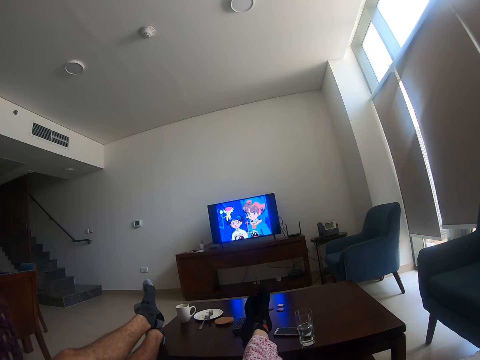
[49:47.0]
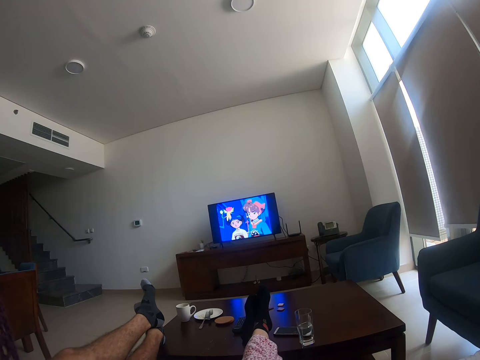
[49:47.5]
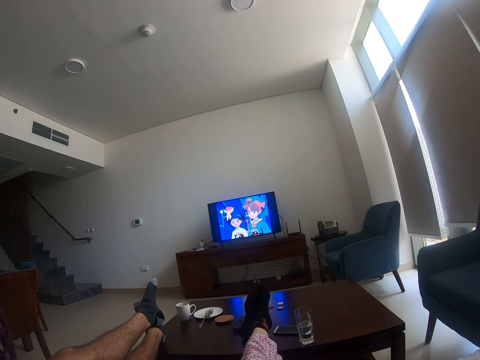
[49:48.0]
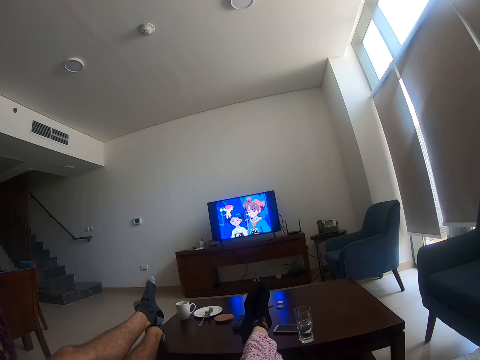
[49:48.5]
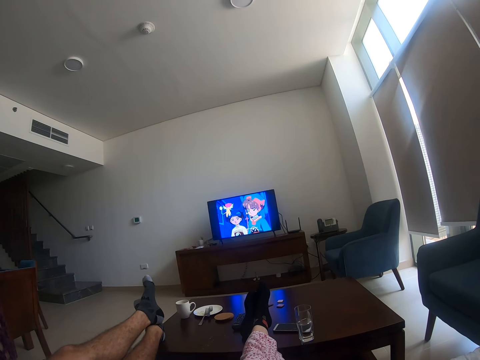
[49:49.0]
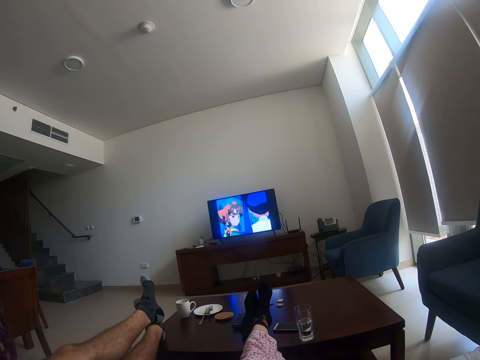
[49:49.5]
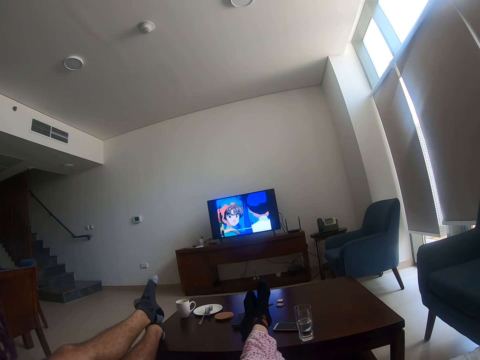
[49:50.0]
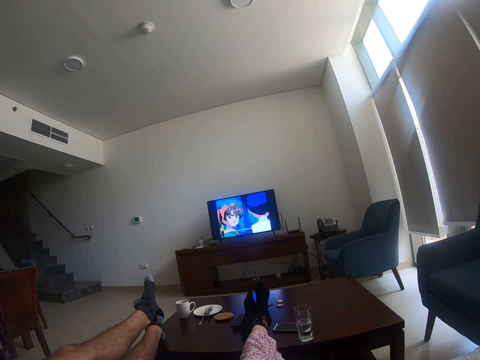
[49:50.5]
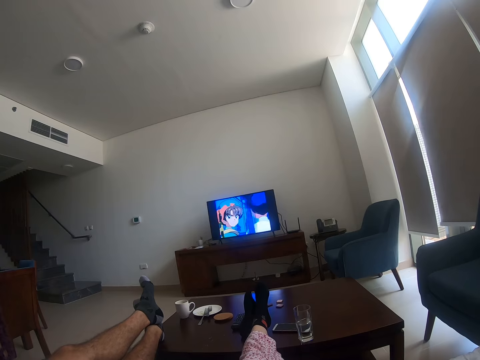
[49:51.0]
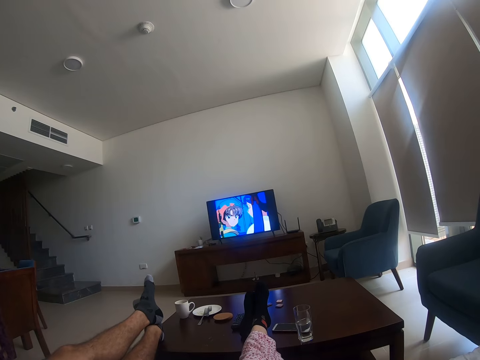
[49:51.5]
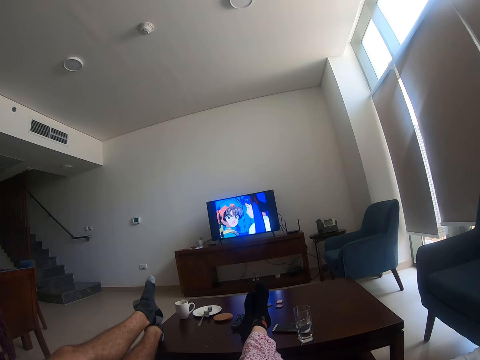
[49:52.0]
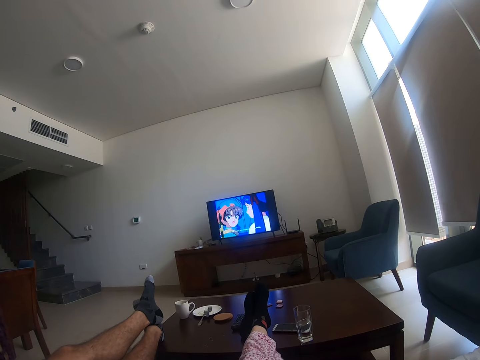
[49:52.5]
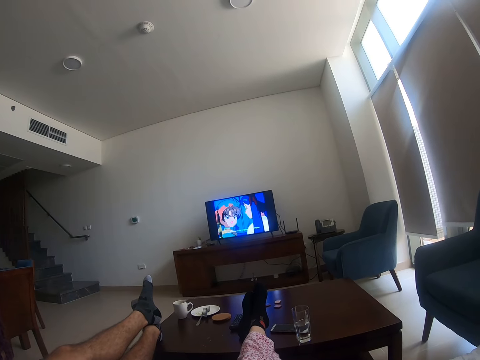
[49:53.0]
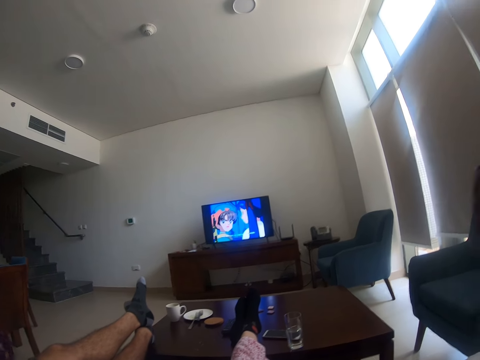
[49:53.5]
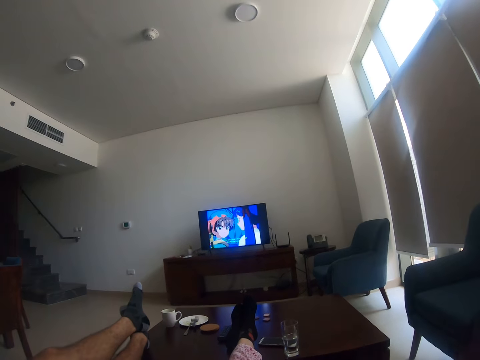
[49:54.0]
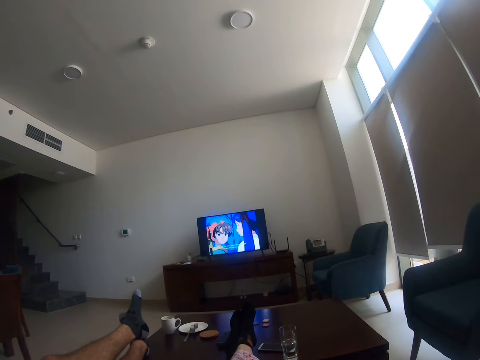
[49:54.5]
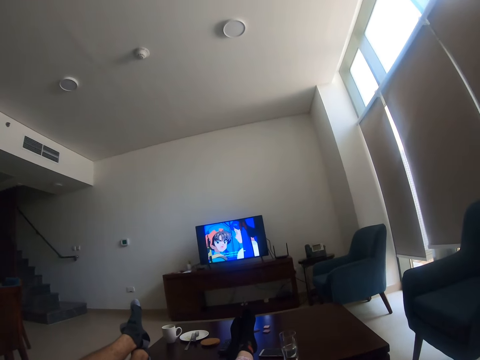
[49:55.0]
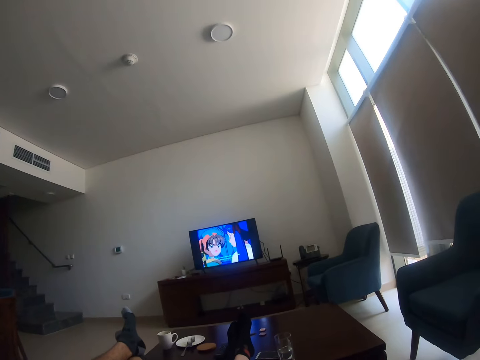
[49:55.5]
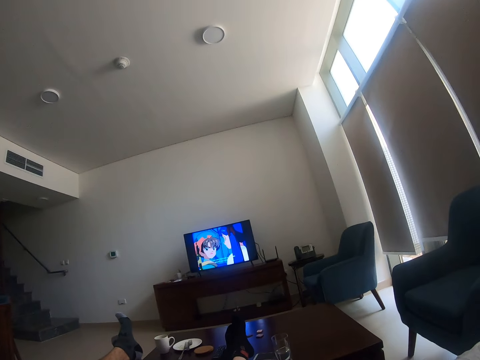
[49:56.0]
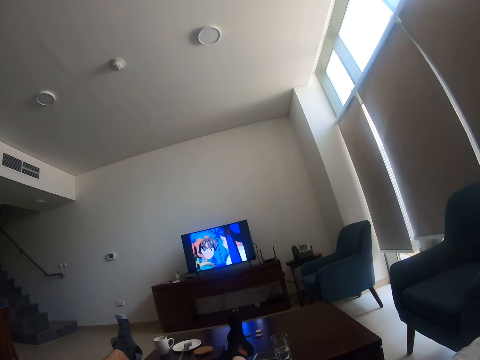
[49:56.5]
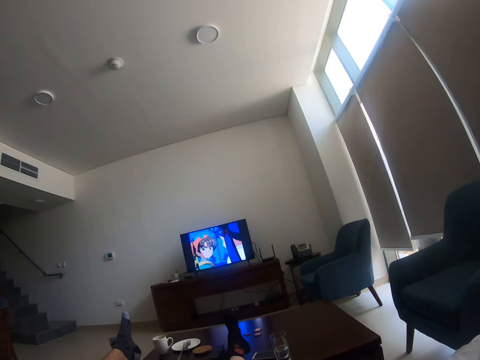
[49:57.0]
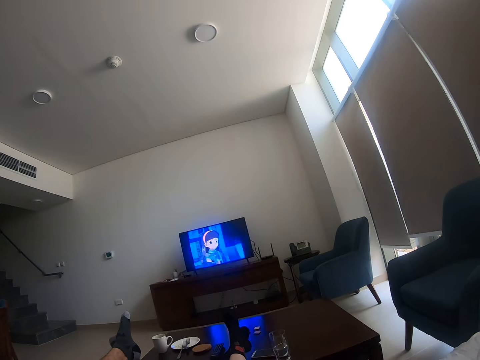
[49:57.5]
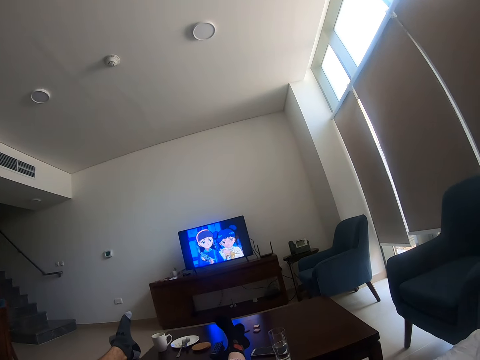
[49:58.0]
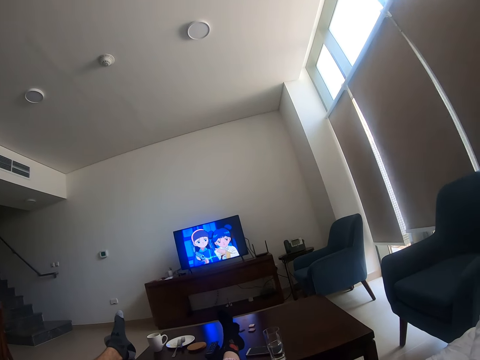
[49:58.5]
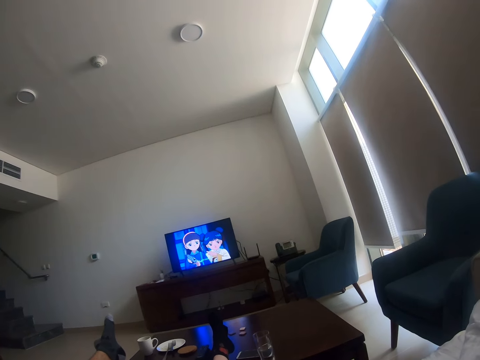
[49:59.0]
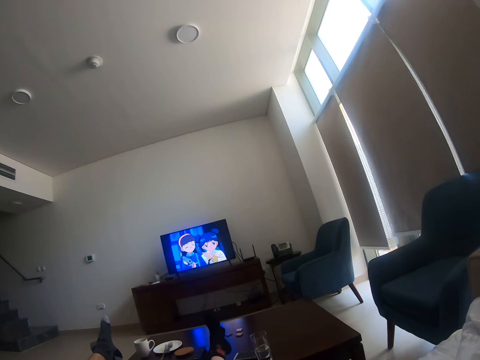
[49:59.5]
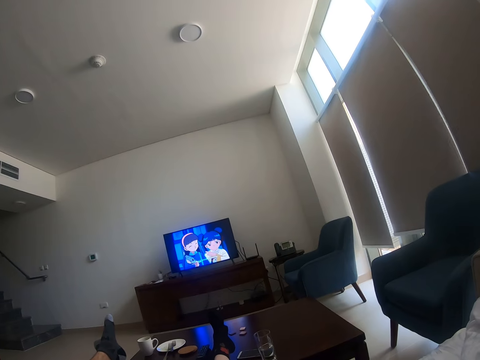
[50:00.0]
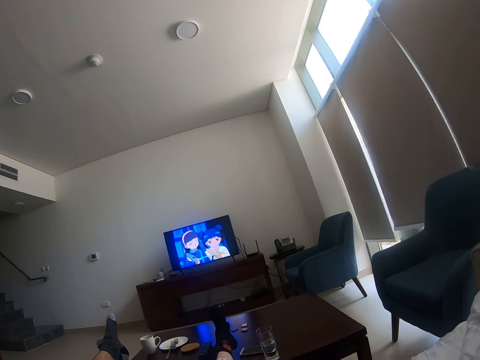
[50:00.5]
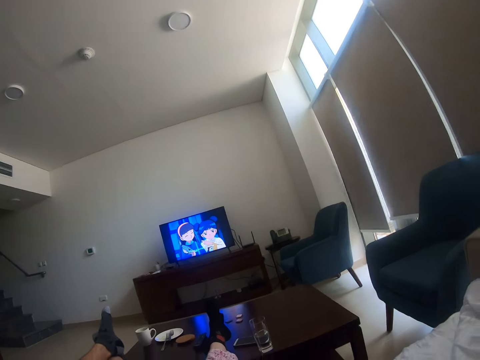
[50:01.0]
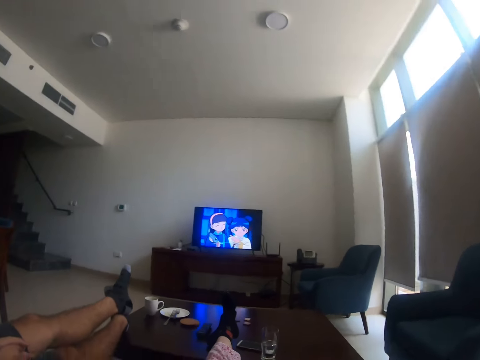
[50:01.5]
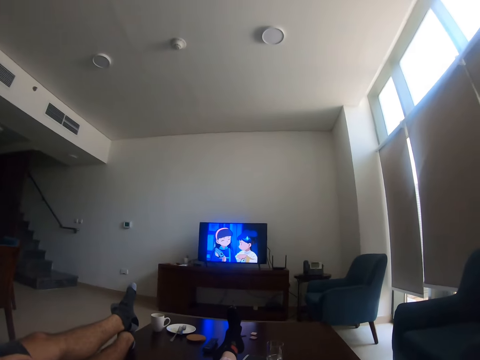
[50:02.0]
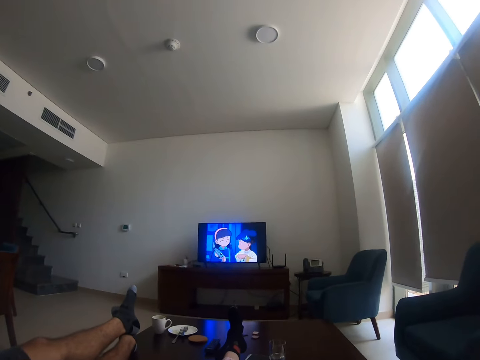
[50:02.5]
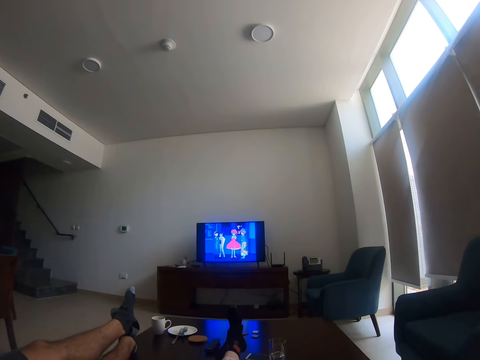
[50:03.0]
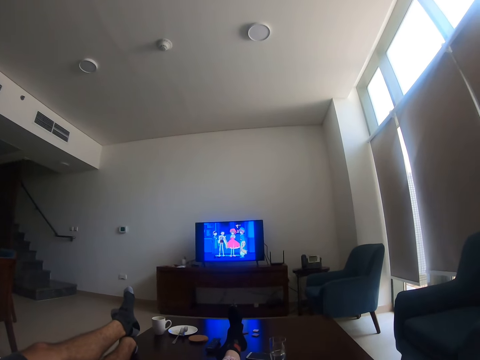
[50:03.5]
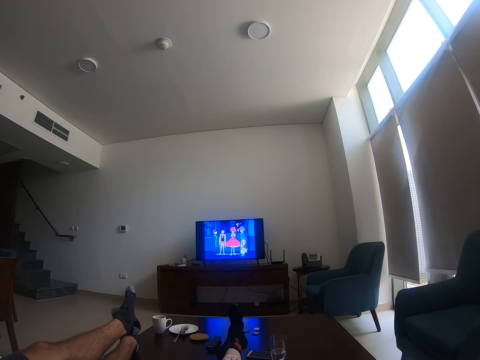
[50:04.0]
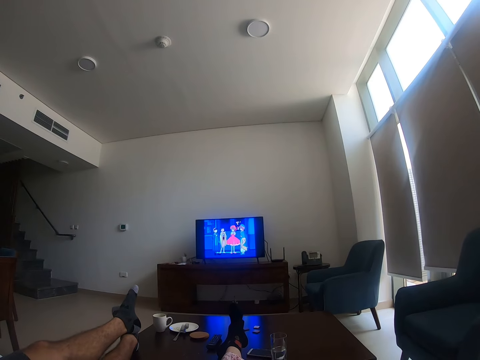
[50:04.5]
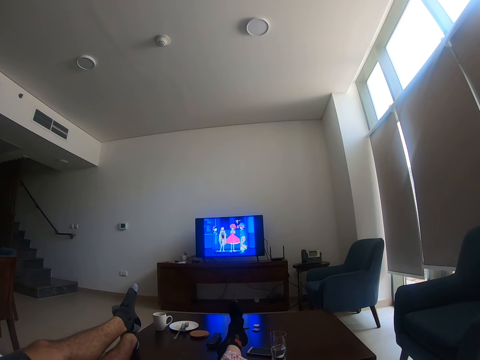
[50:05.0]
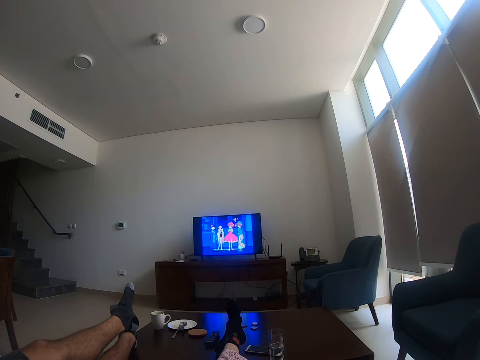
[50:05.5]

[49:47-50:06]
The camera wearer moves her feet. She moves her hand. A person moves his feet. The camera wearer moves her head.

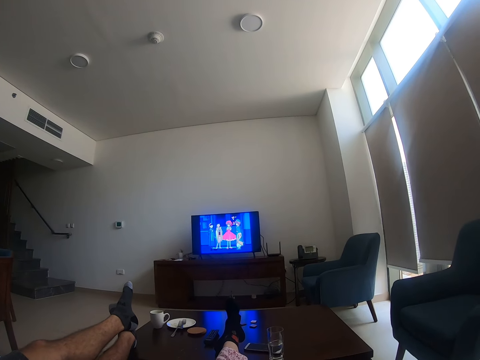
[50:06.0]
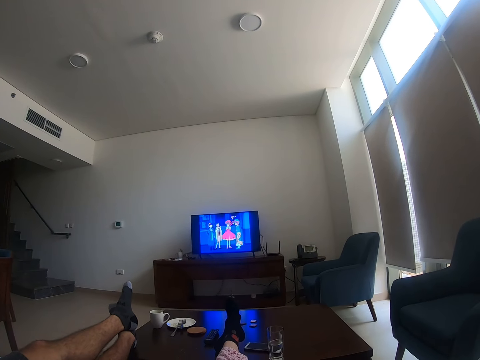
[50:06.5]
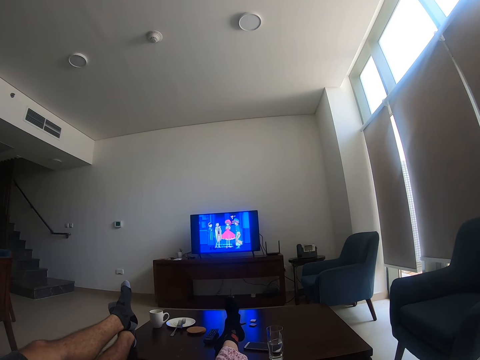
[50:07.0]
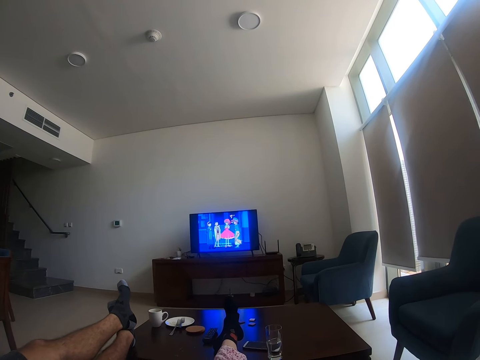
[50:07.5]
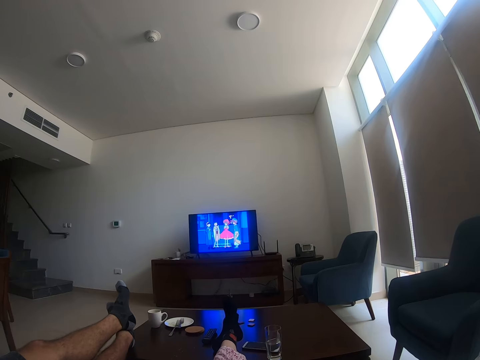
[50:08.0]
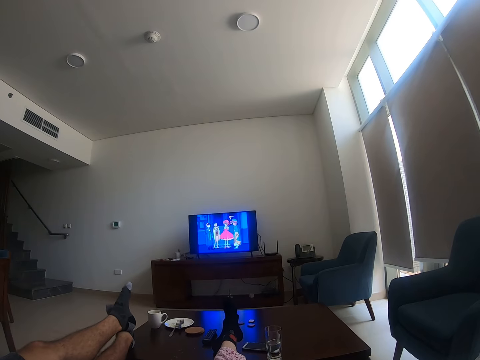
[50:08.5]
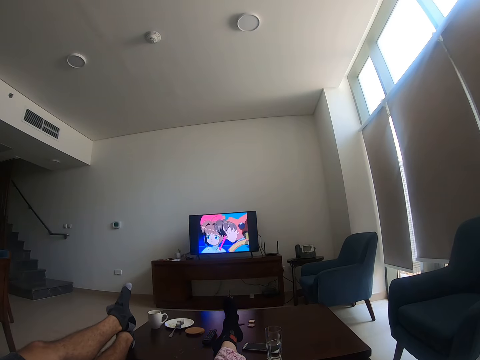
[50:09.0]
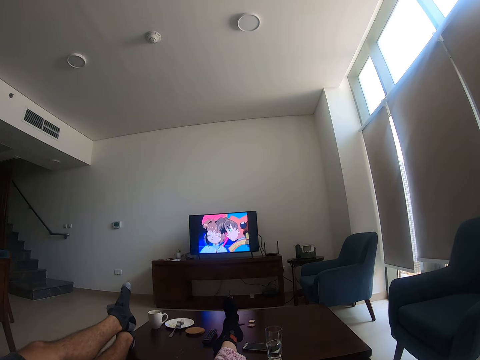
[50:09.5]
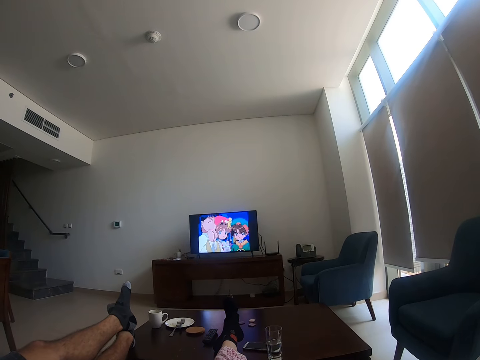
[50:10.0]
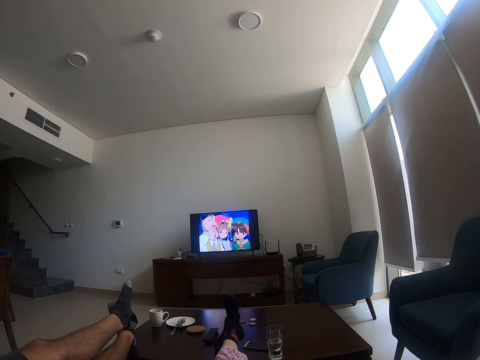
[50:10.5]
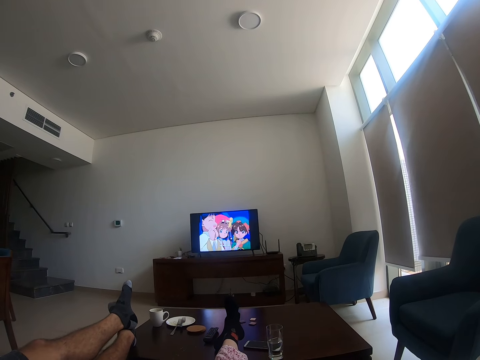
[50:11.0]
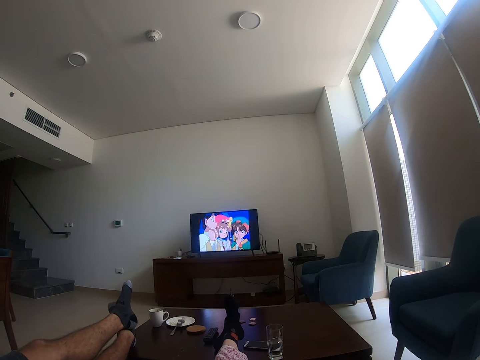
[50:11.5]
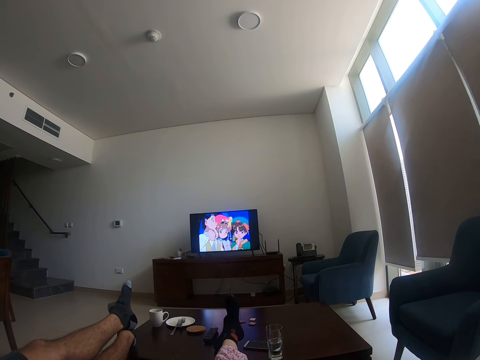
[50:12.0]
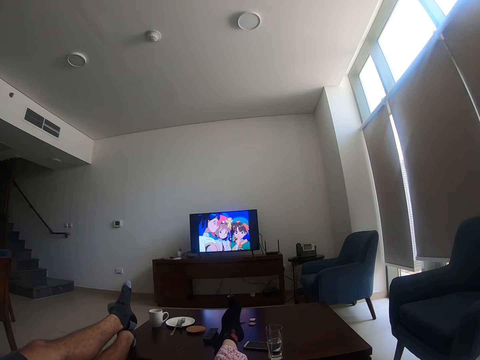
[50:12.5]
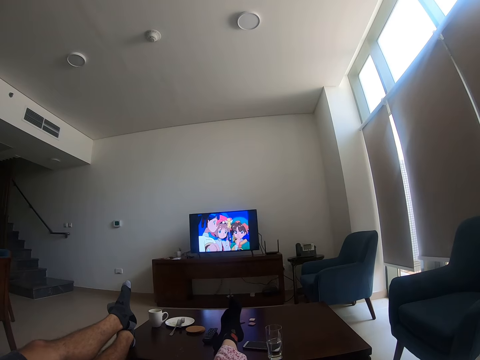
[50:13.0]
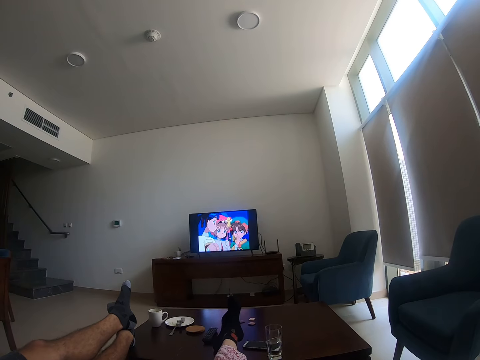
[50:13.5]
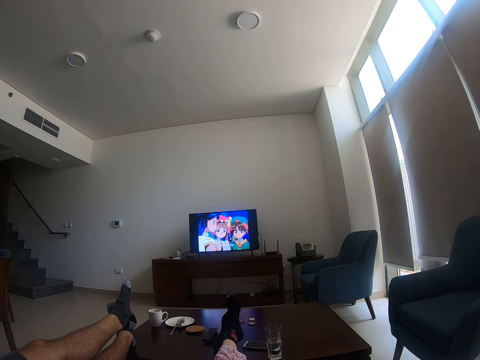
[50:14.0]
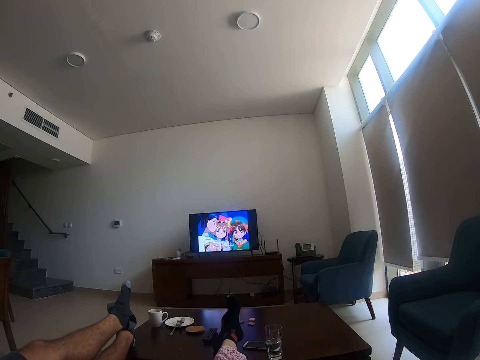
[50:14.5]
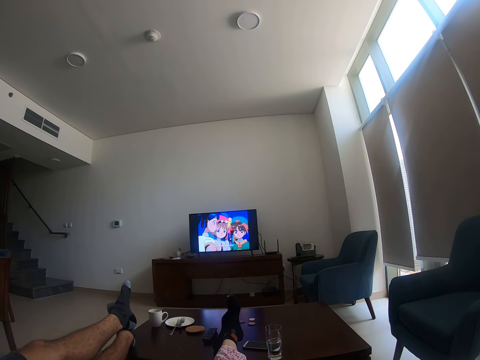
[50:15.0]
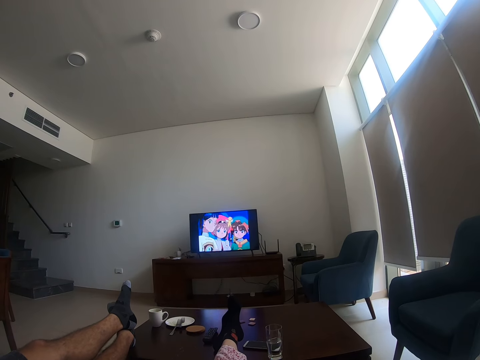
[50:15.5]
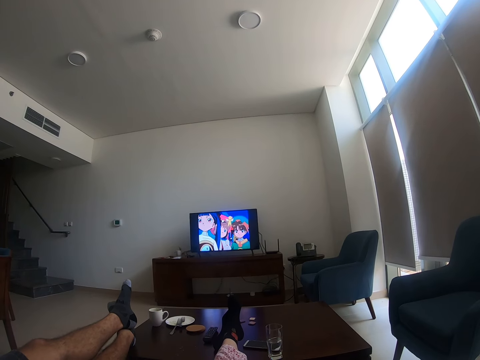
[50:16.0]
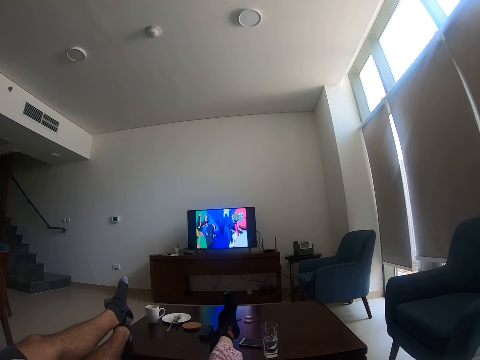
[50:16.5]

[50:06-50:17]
The camera wearer moves her feet.
